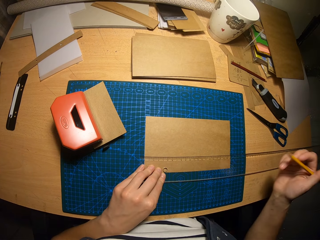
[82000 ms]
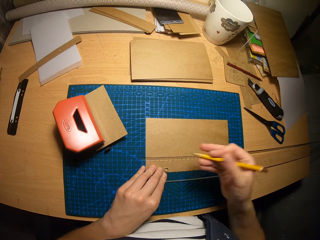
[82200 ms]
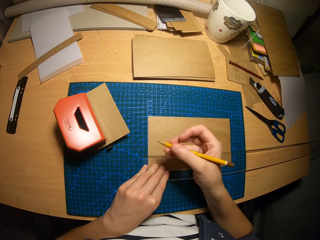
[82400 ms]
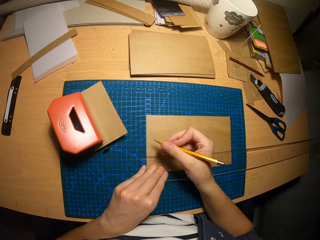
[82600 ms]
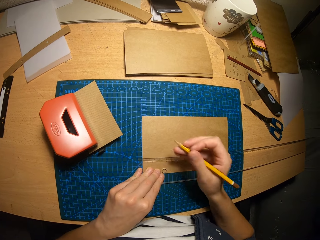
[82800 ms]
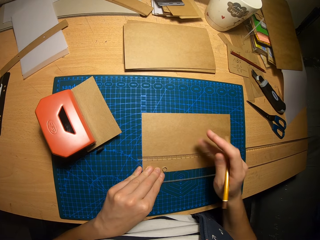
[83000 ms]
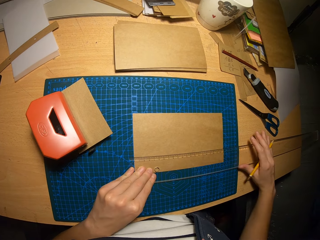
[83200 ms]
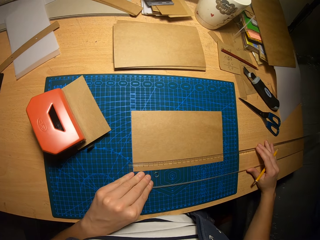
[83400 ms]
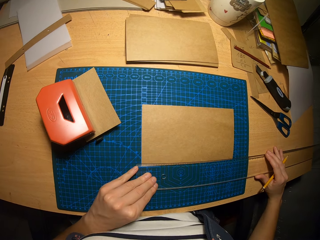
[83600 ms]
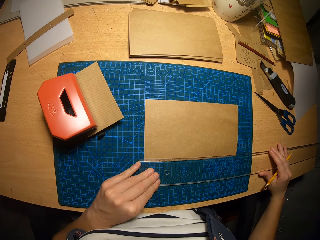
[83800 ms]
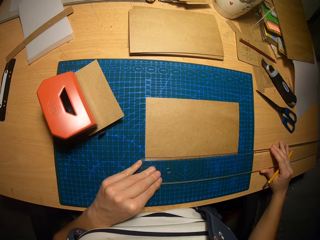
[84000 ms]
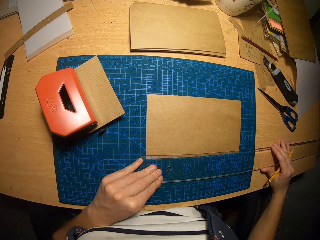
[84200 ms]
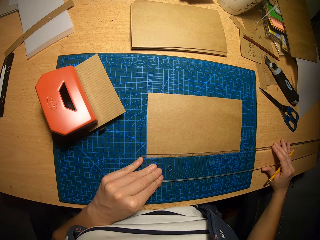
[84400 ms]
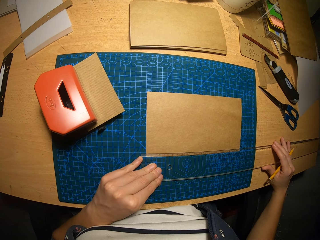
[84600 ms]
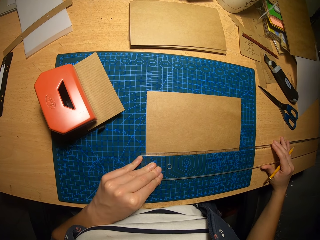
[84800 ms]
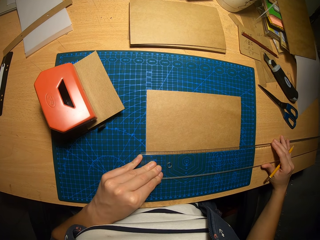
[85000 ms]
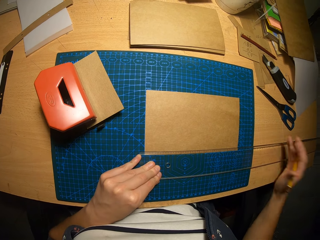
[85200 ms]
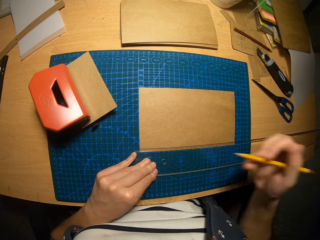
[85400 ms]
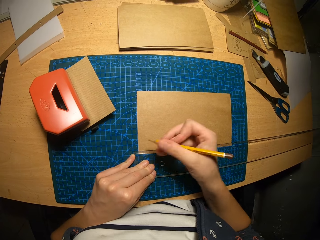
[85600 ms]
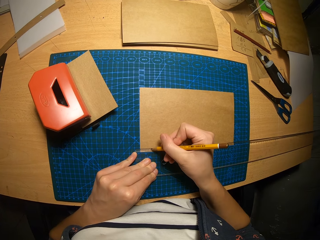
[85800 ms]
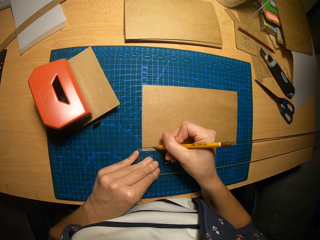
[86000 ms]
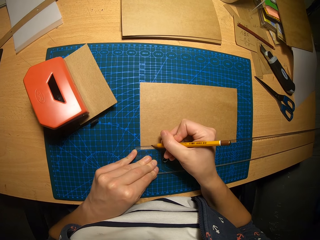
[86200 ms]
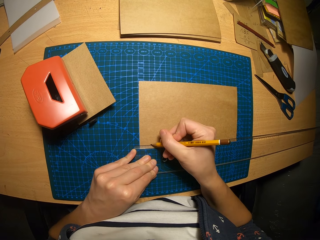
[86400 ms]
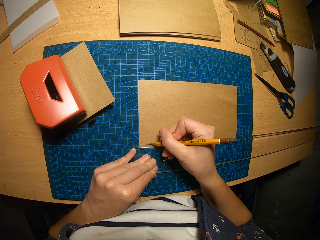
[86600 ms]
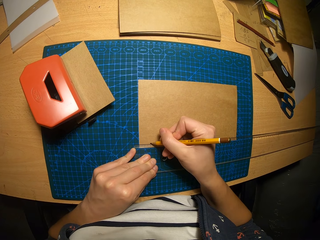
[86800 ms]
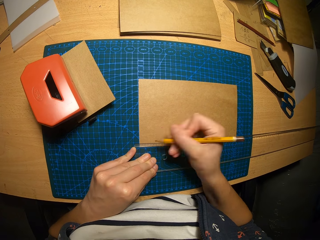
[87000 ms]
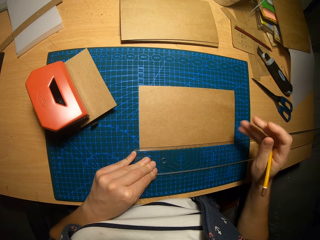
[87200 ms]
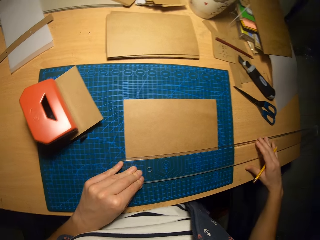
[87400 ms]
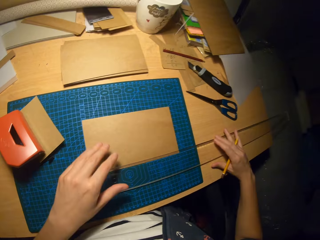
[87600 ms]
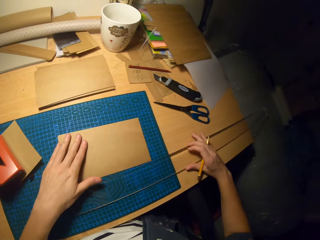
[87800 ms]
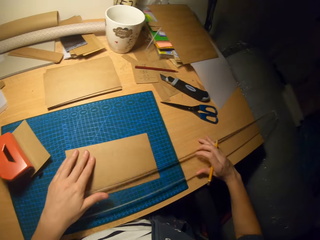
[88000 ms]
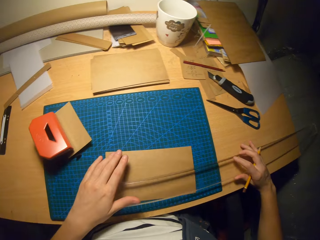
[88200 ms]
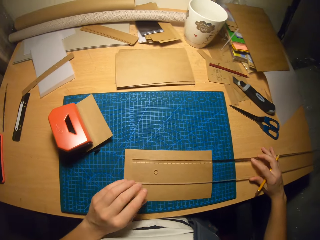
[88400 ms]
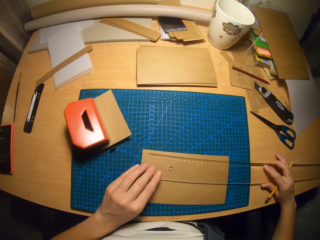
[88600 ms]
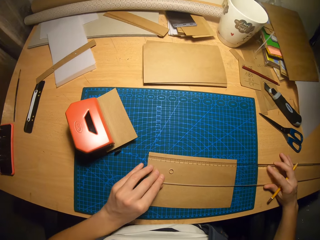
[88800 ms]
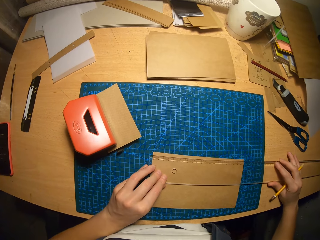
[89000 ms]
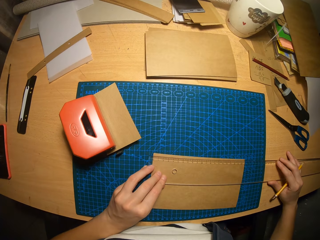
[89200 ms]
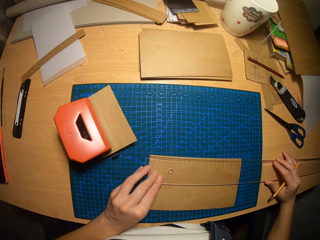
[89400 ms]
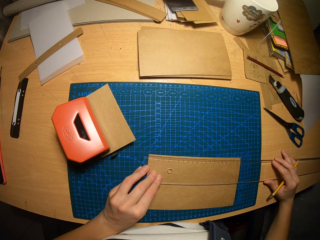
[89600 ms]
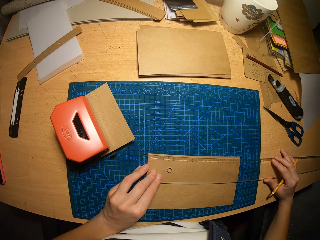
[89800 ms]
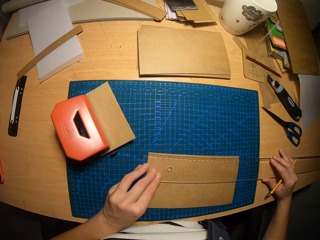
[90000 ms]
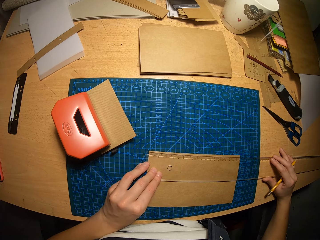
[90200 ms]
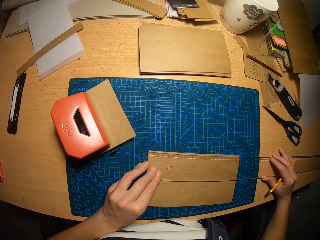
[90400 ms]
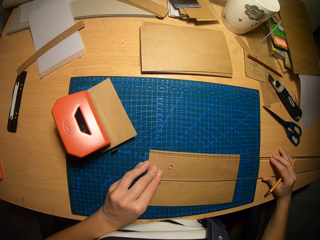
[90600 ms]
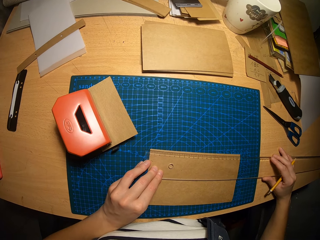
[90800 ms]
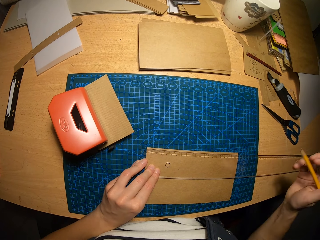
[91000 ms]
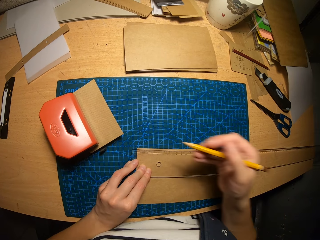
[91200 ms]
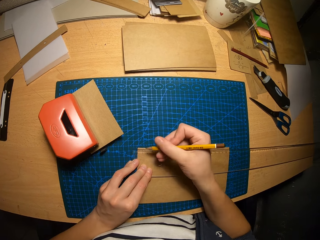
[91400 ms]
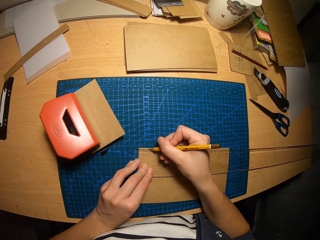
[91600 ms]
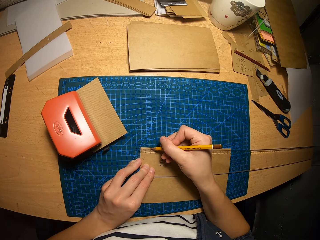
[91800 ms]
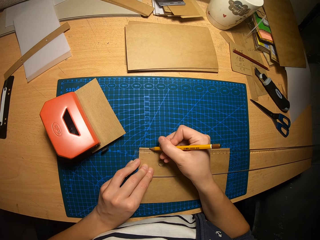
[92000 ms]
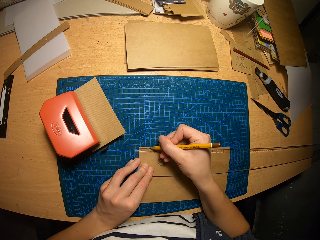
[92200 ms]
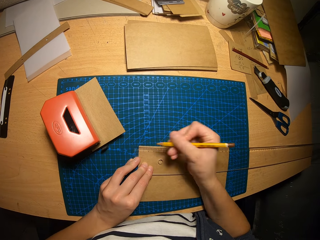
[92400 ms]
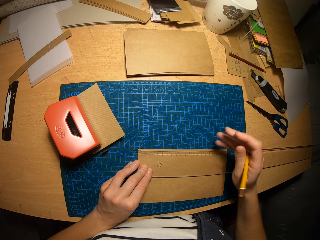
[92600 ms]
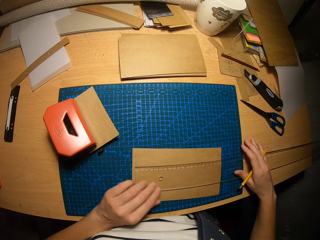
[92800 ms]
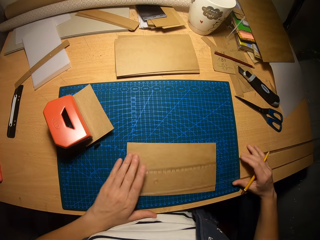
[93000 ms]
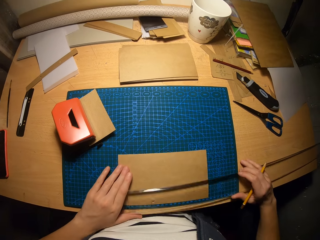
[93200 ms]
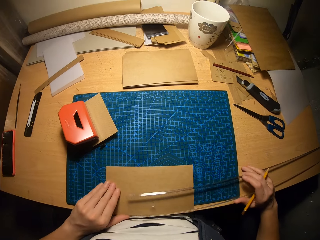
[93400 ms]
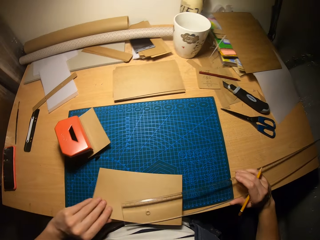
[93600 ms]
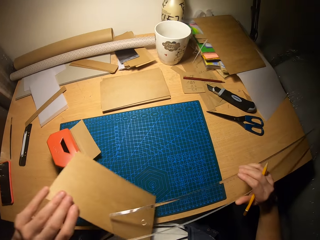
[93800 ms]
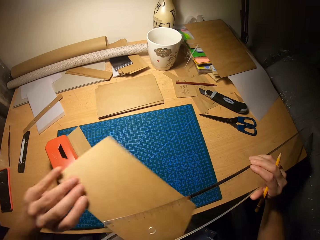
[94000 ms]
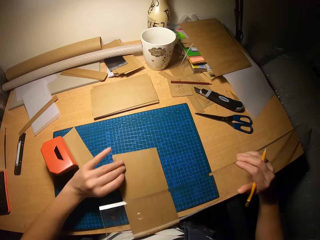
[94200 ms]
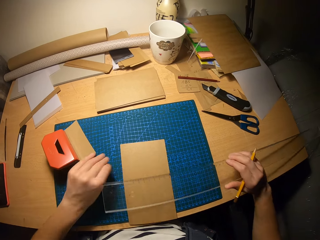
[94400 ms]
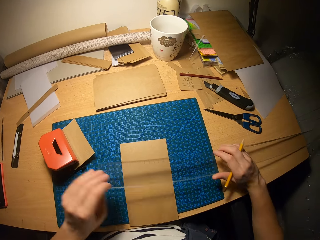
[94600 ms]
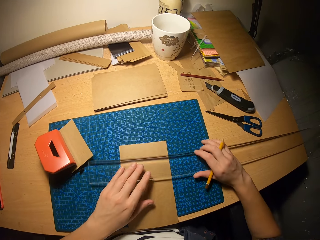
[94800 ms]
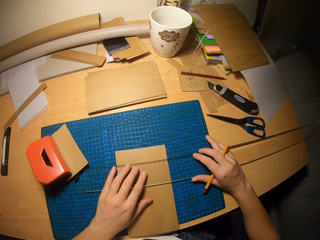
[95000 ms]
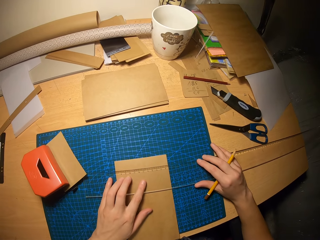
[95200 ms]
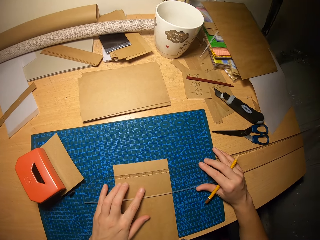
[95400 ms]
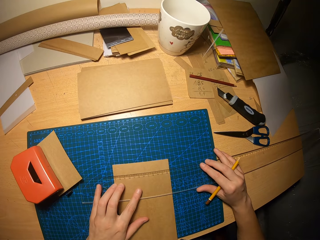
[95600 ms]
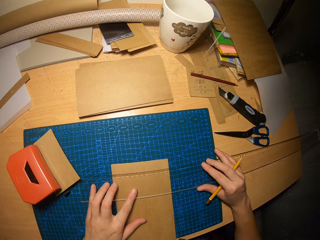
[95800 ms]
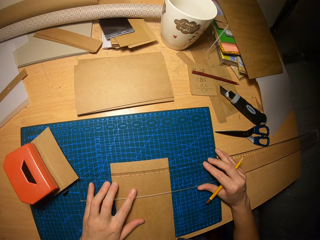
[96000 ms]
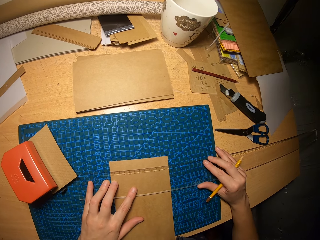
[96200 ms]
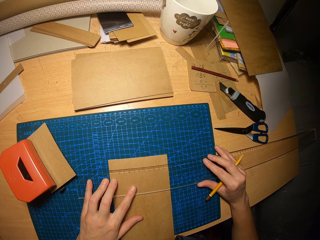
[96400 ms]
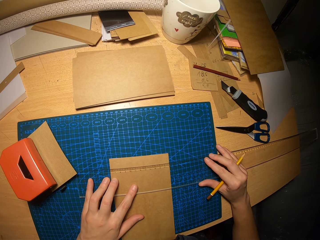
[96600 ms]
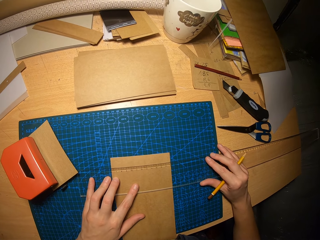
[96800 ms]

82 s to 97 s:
The camera wearer adjusts the ruler over the carton paper. They mark a point on the carton paper with the pencil. They adjust the carton paper and ruler on the table. They put the ruler on the paper. They mark a point on the carton paper with the pencil. They remove the ruler from the carton paper. They turn the carton paper on the table and put the paper vertically. They place the ruler on the carton paper.

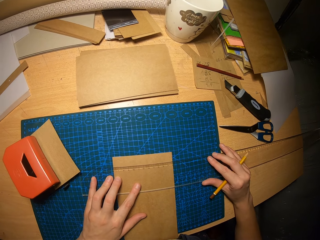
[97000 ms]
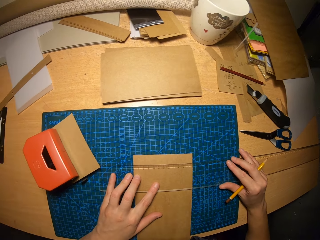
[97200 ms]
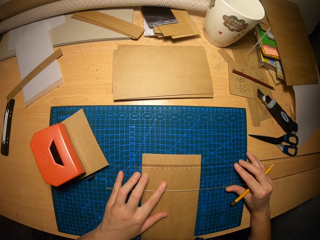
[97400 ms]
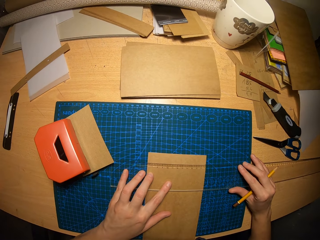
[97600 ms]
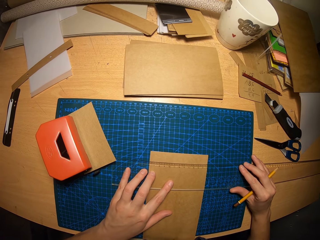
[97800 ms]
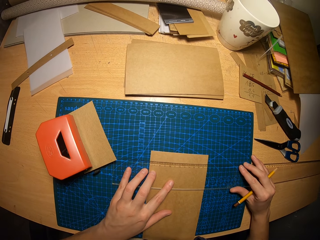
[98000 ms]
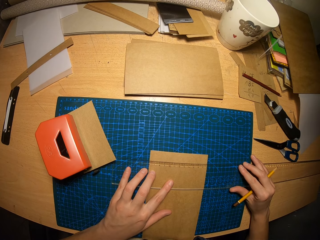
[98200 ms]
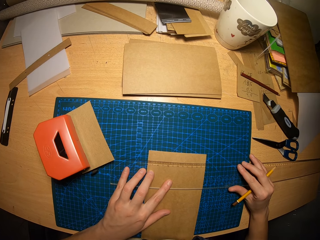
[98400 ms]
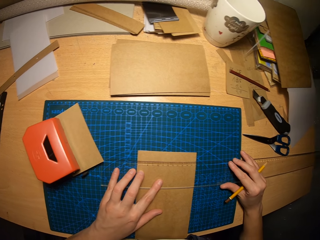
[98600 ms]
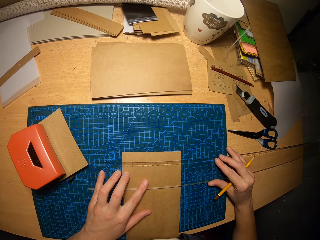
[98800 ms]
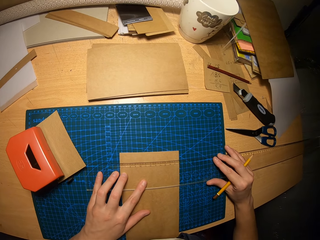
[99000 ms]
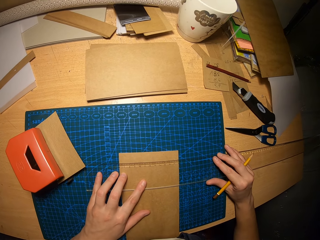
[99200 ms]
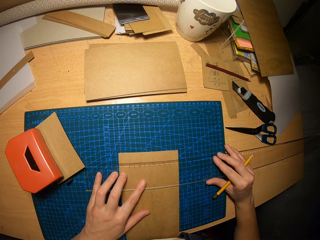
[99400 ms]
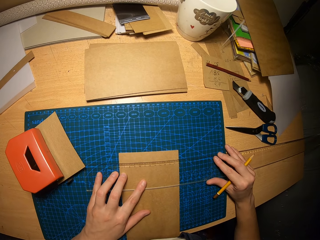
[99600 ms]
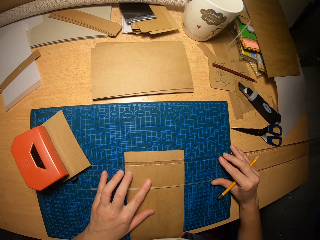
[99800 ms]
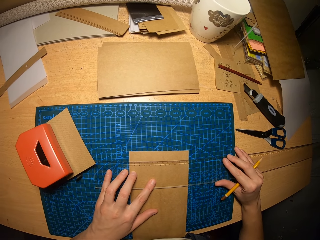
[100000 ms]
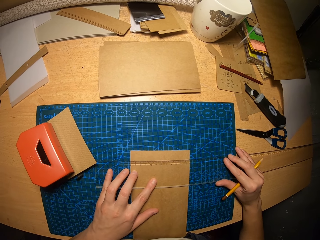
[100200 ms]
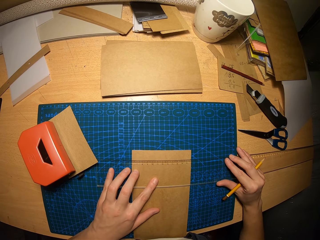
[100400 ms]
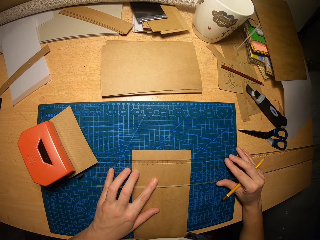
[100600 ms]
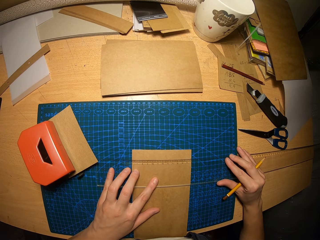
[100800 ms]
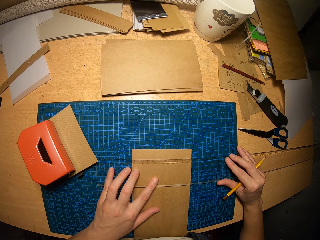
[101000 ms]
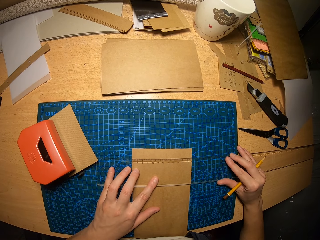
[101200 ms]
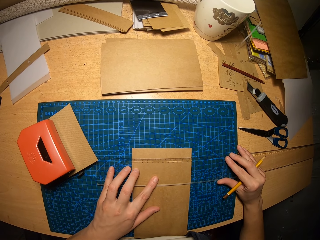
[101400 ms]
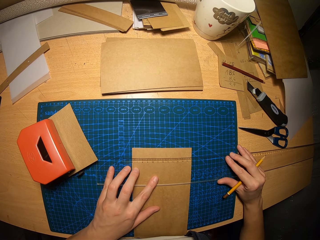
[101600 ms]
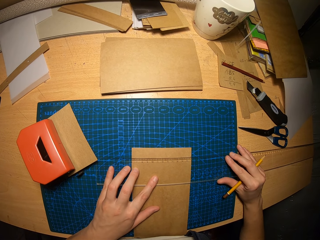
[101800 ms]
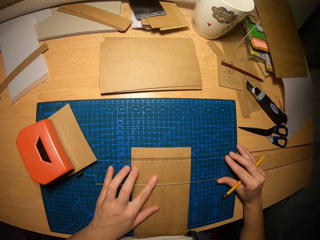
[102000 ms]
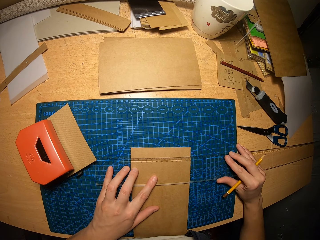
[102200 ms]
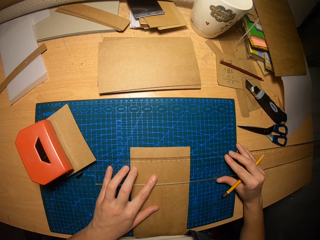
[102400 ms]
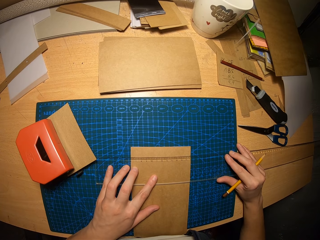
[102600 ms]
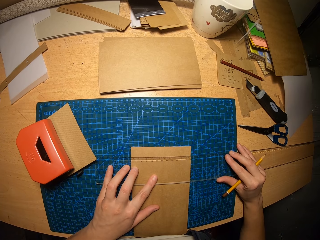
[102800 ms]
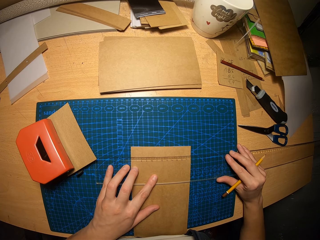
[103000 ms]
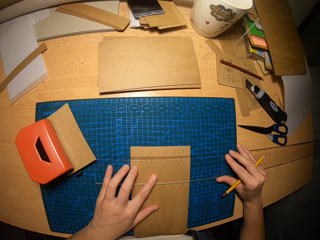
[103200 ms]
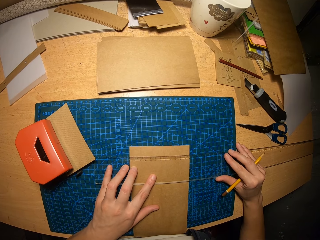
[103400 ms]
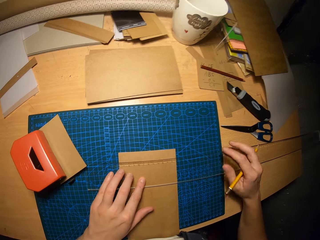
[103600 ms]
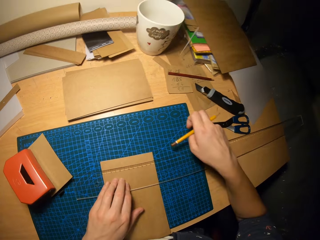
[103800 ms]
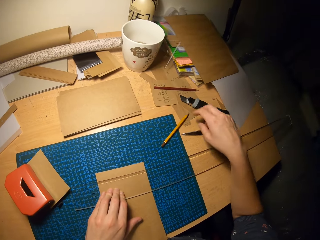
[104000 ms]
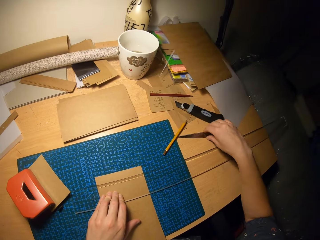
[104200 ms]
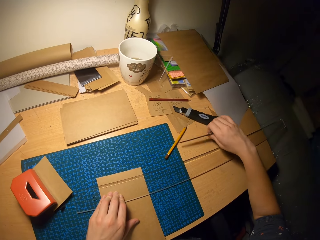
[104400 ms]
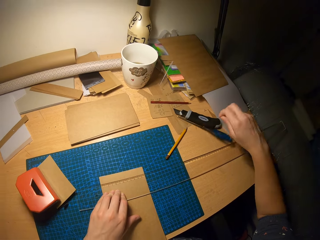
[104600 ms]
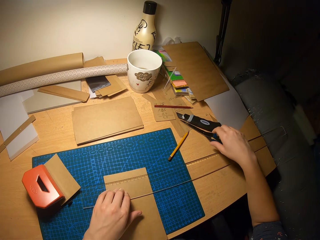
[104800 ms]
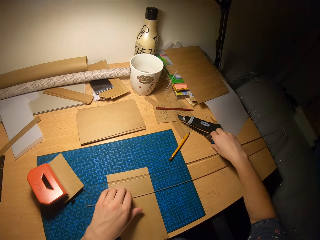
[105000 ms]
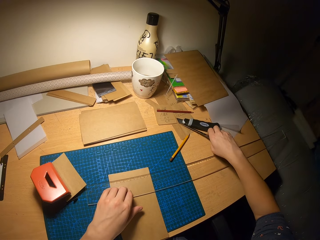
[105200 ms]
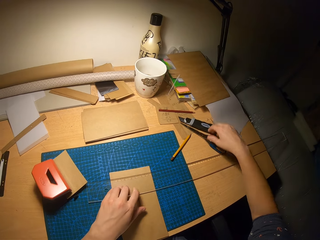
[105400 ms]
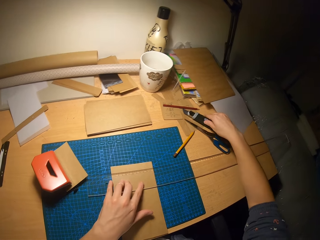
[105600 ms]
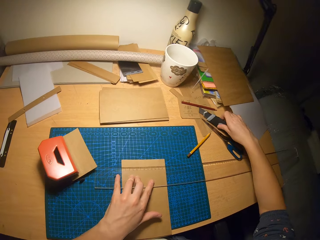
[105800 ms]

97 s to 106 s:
The camera wearer drops the pencil on the table. They touch a pair of scissors, pick up the pair of scissors from the table, and drop the pair of scissors on the table.
